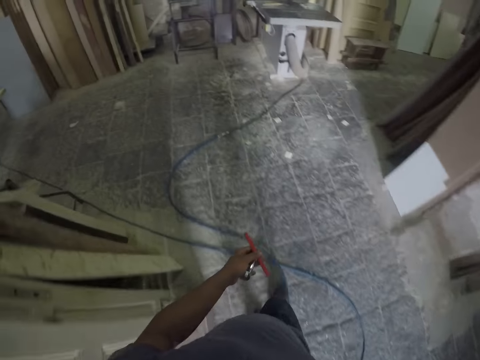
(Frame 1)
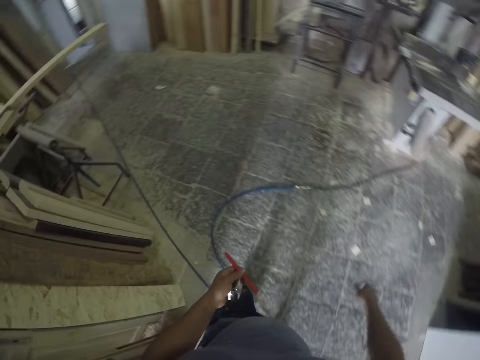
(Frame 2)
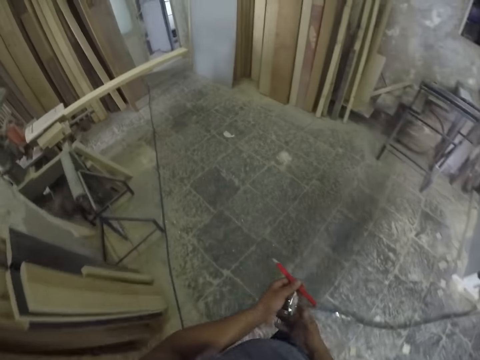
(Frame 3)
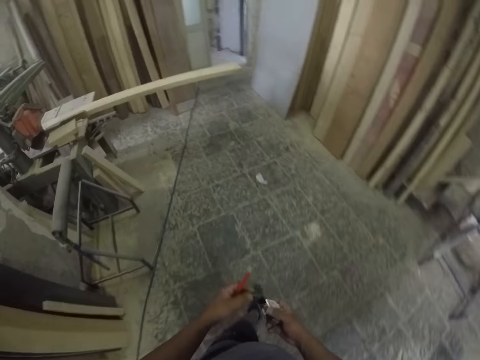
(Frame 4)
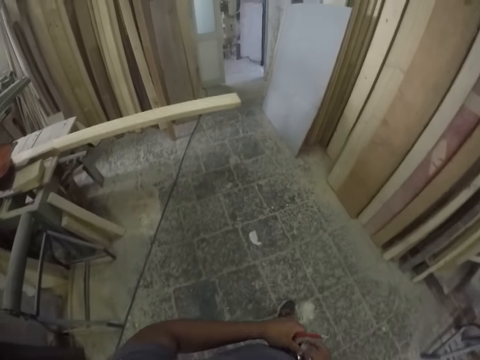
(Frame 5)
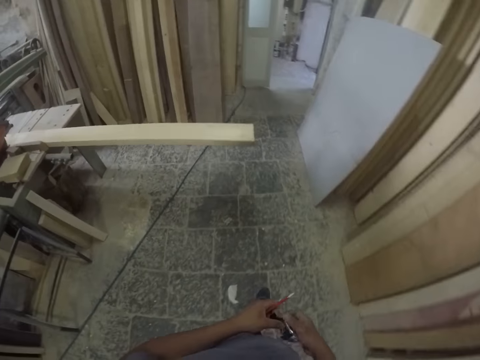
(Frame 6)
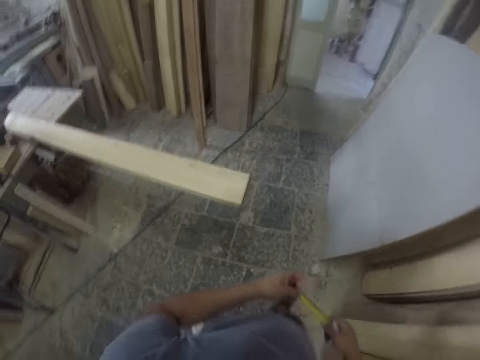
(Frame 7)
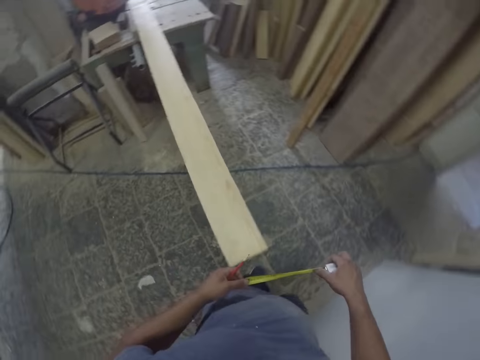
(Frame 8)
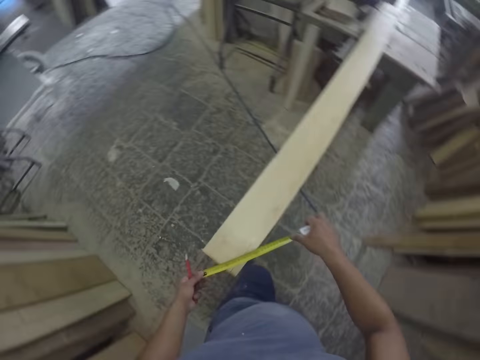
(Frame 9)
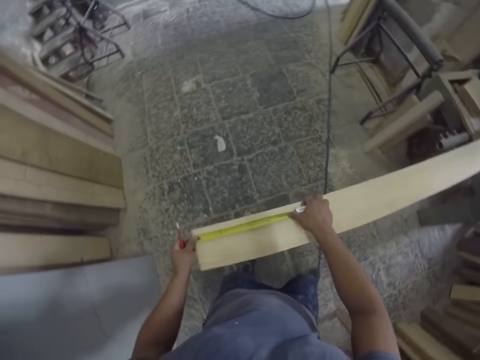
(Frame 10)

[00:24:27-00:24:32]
The camera wearer holds the tape measure. They pull the tape measure.

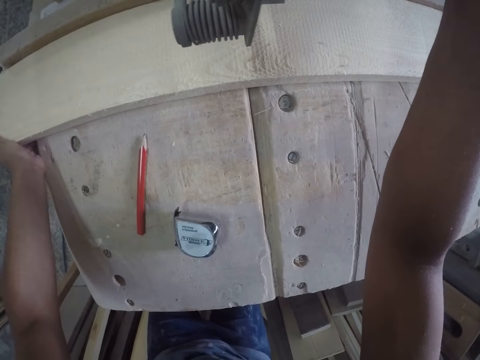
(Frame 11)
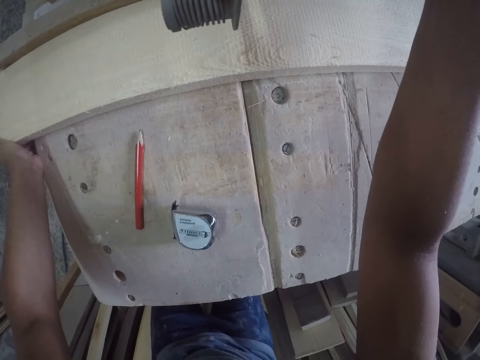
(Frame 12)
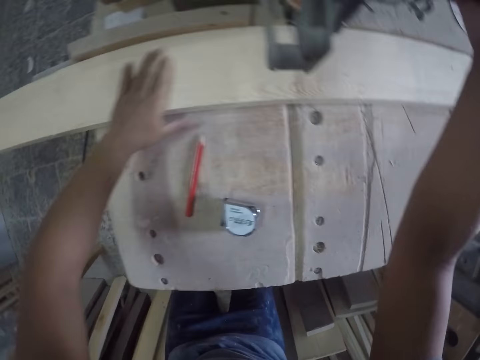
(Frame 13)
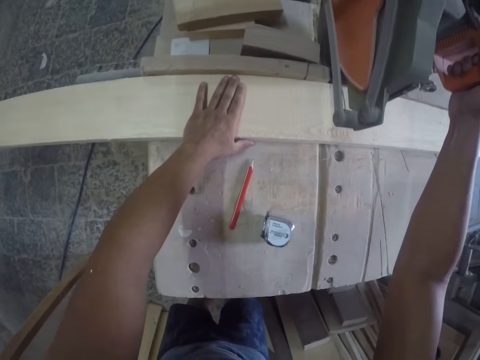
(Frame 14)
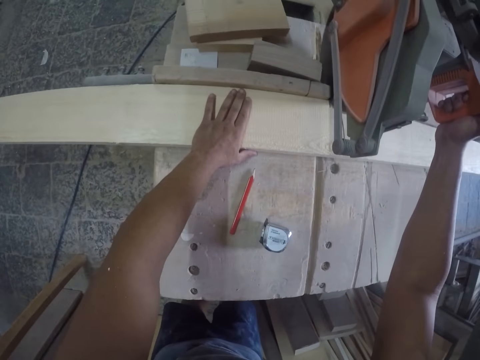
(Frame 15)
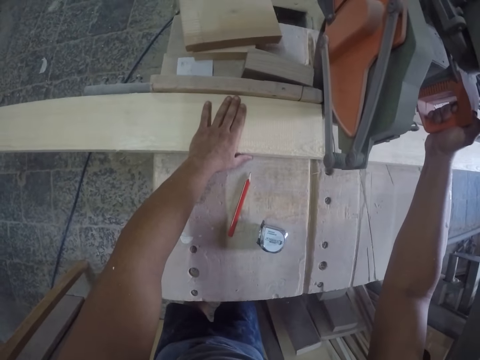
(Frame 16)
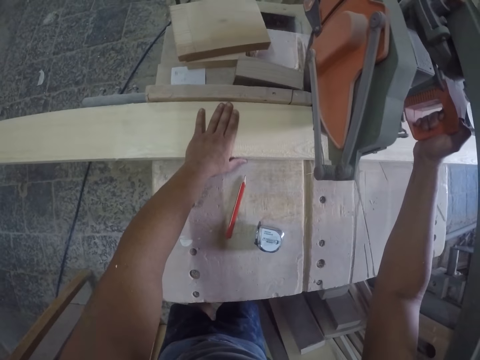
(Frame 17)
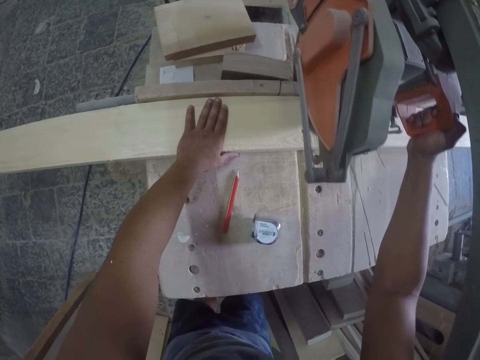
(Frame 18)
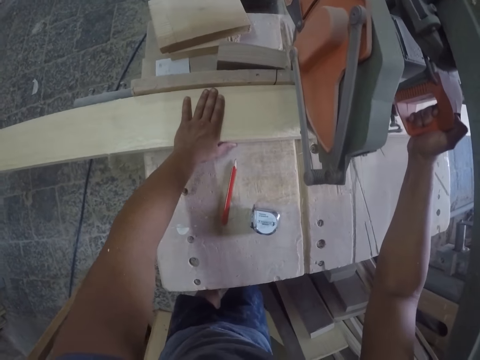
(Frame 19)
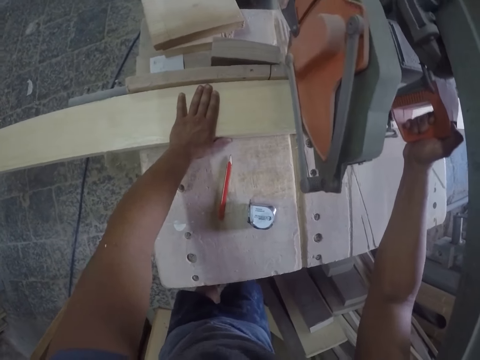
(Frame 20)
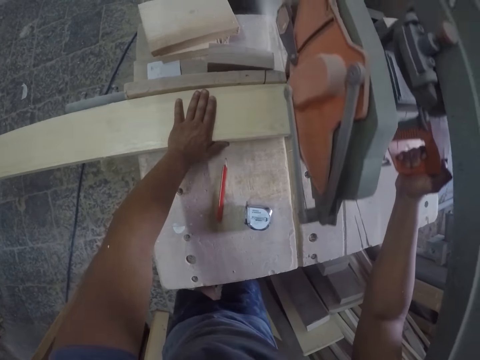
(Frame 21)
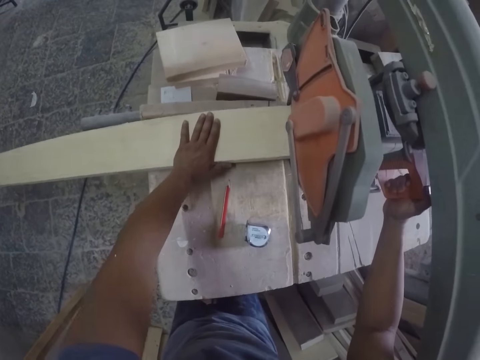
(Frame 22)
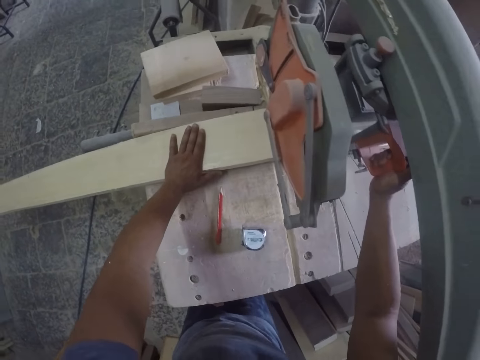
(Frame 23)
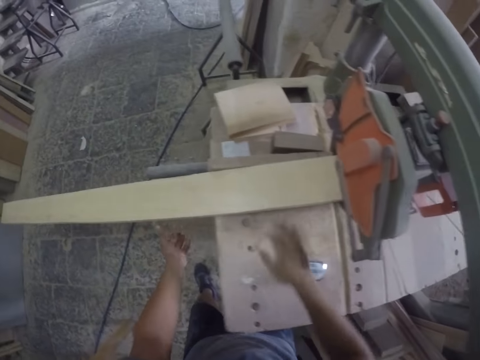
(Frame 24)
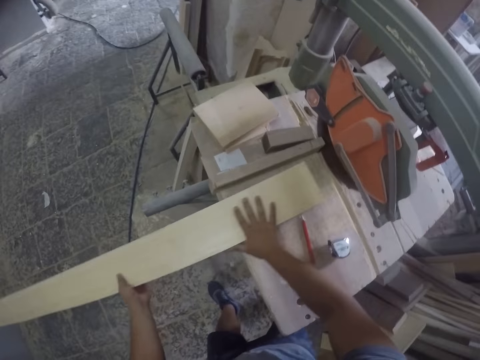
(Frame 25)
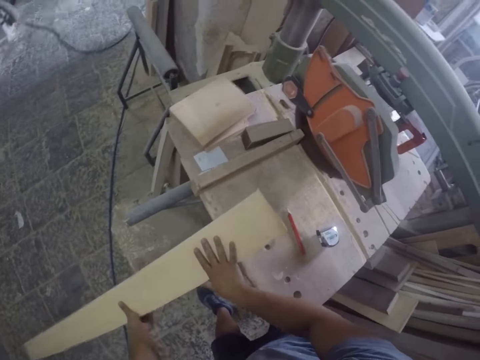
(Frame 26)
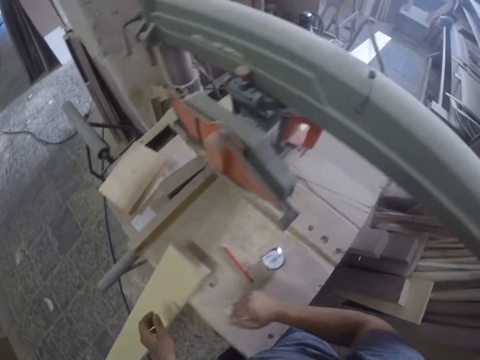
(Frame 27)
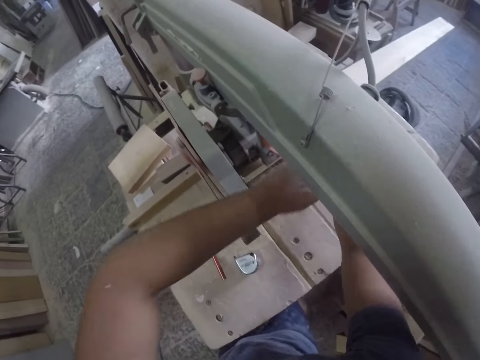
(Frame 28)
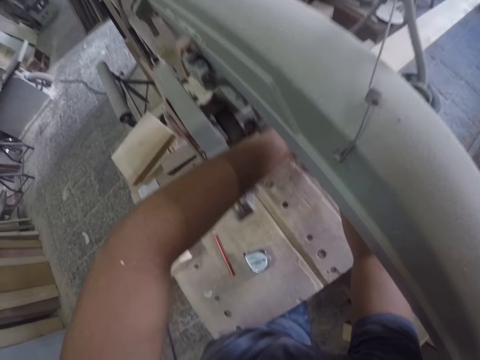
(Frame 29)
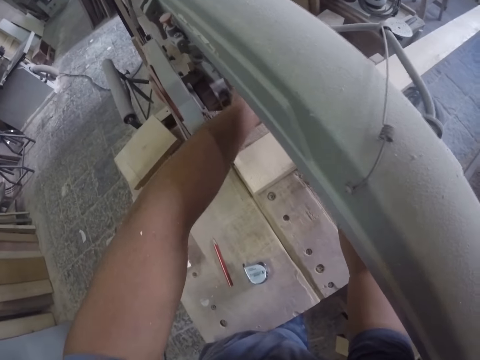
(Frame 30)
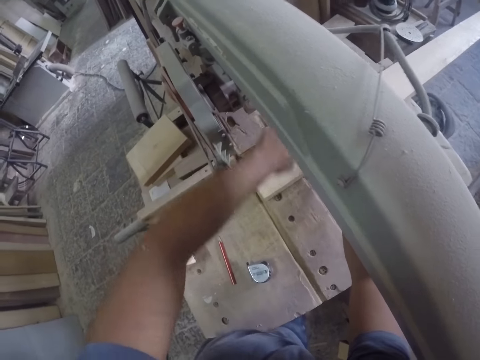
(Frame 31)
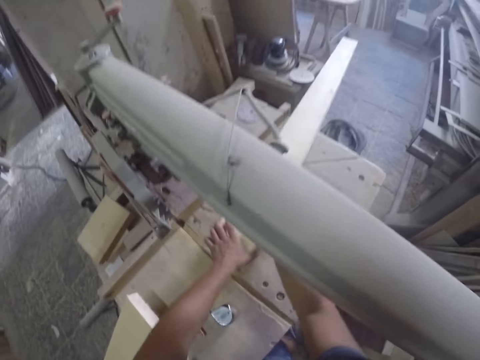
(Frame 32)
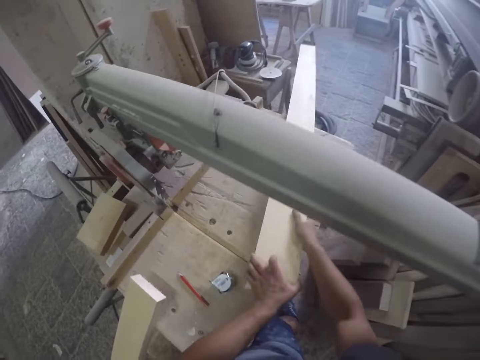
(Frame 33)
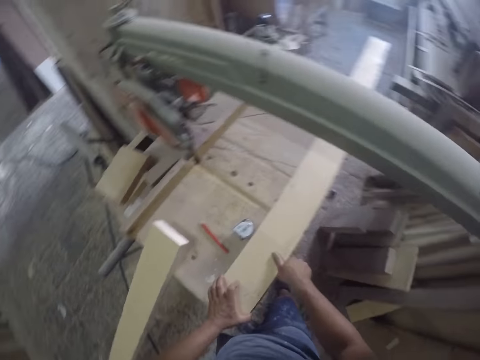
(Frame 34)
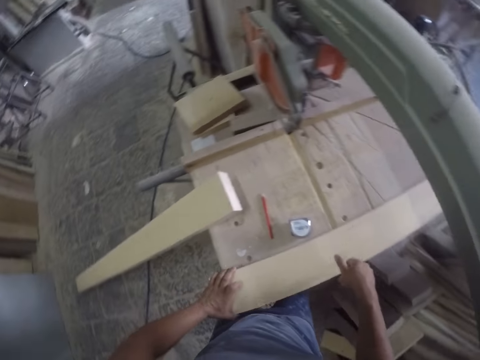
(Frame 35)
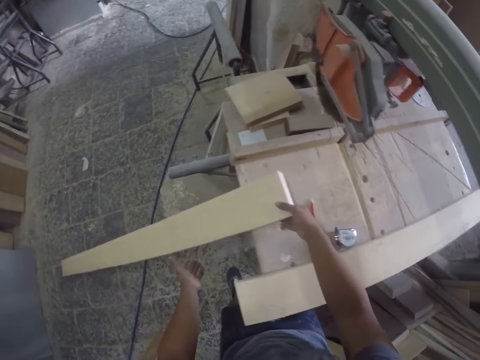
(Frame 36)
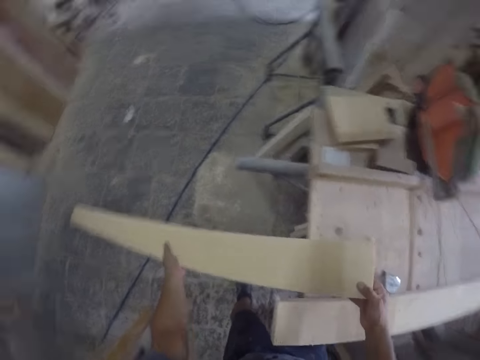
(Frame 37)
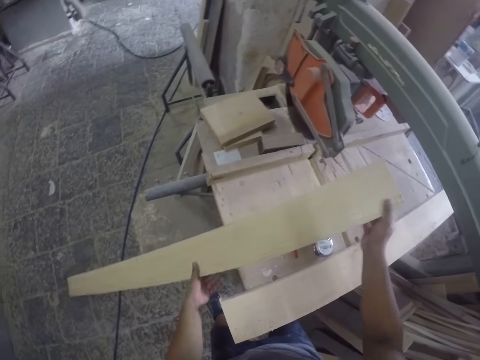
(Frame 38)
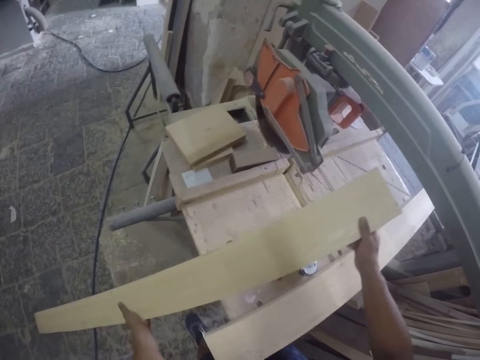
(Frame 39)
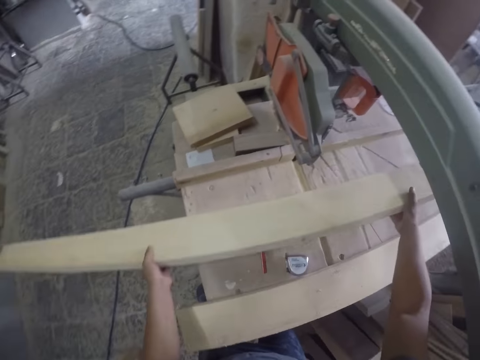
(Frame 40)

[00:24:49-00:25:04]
The camera wearer cuts the wood. They move the wood and put the wood on the floor. They push the machine. They pick up the wood from the floor. They hold the wood and move the wood. They pick up the wood from the floor. They hold the wood.

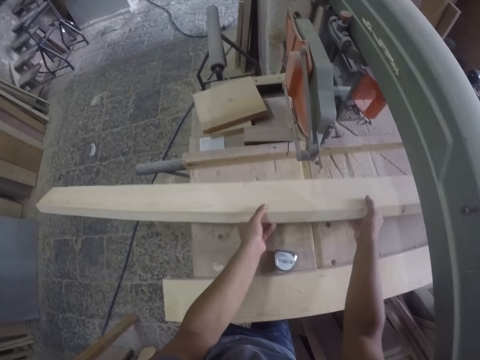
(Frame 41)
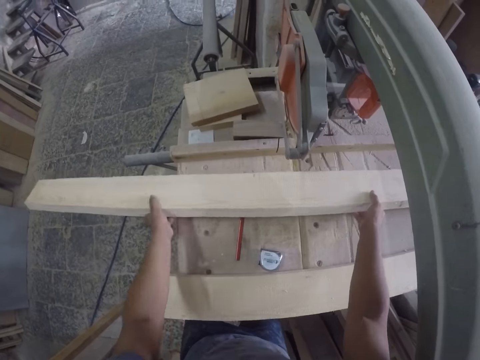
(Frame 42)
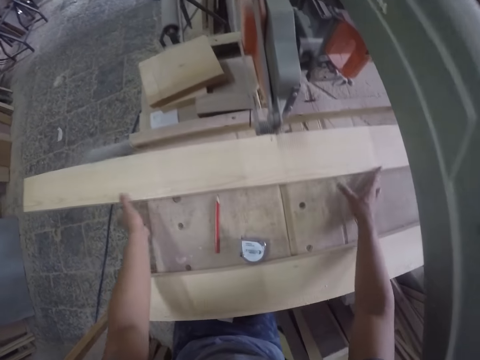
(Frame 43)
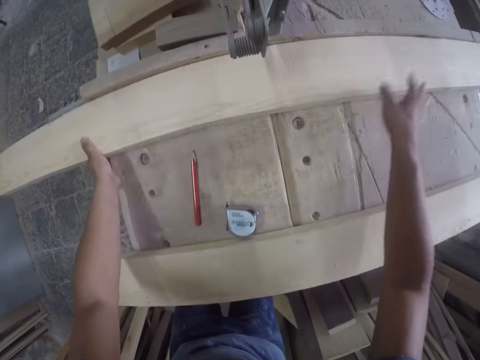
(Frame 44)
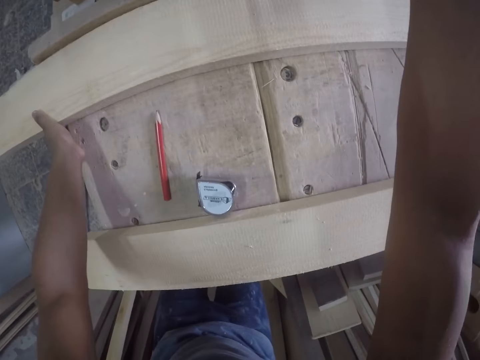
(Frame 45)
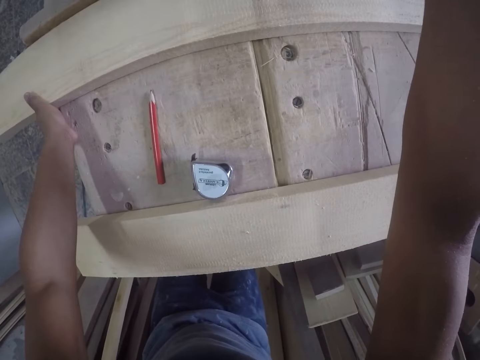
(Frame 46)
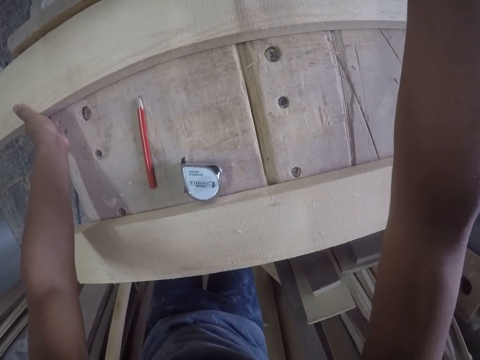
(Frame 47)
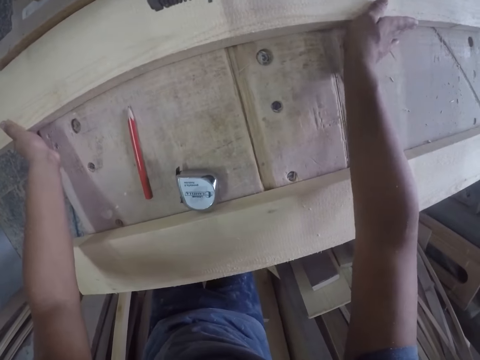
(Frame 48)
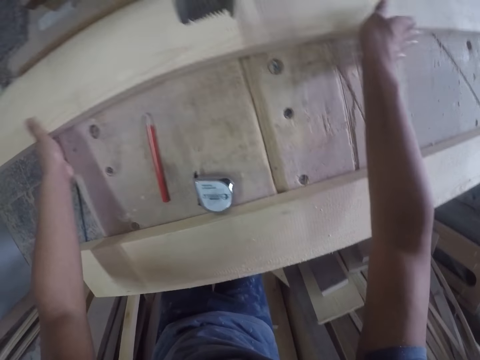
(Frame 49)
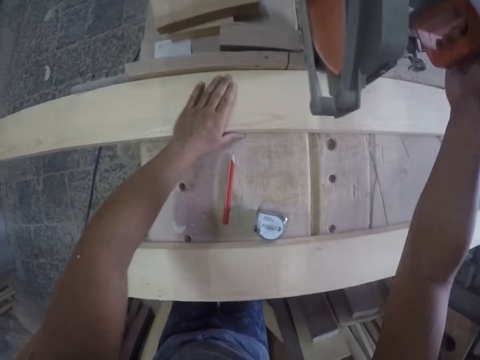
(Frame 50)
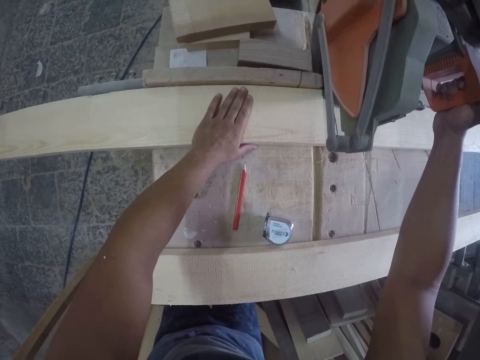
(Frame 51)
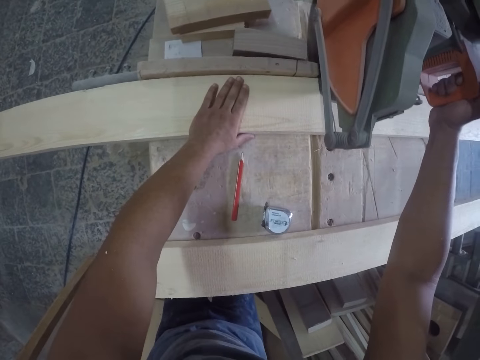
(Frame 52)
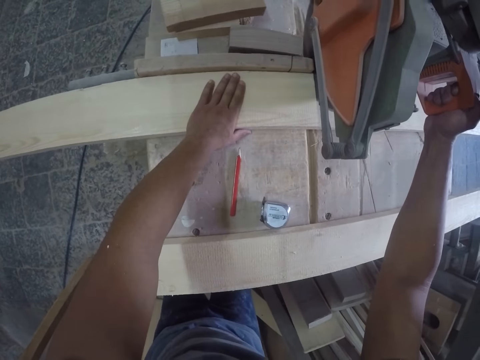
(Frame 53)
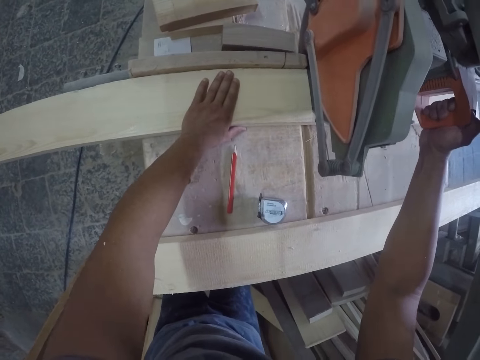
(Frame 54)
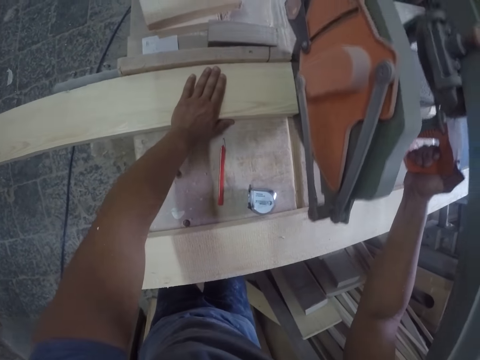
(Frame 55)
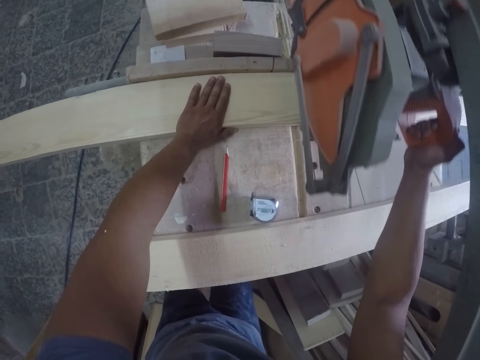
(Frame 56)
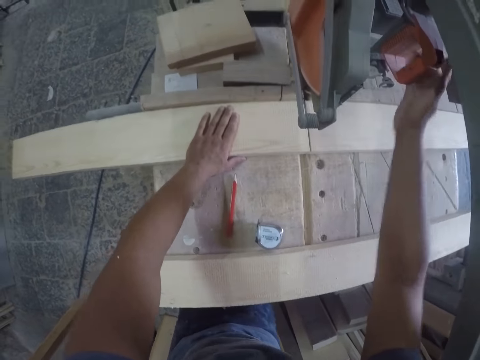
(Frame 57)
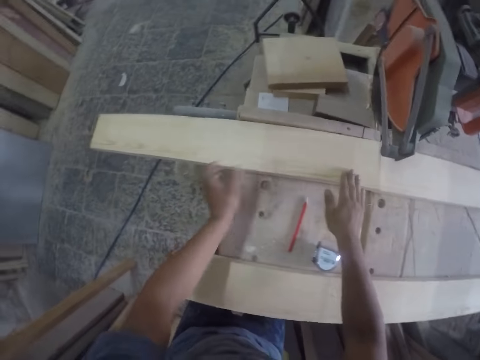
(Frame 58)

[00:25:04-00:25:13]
The camera wearer puts the wood down. They cut the wood. They hold the machine. They hold the wood with hands. They hold the machine.
